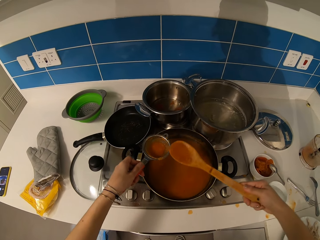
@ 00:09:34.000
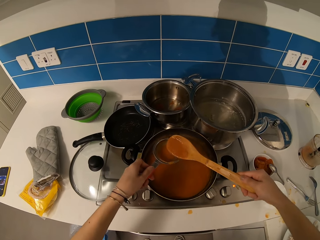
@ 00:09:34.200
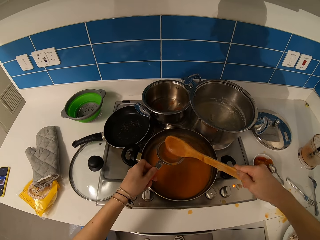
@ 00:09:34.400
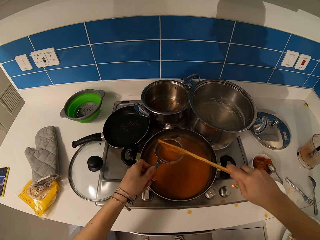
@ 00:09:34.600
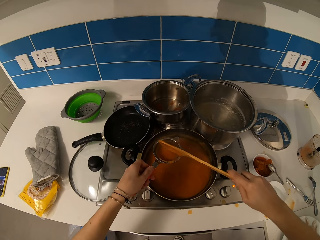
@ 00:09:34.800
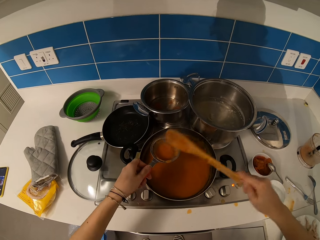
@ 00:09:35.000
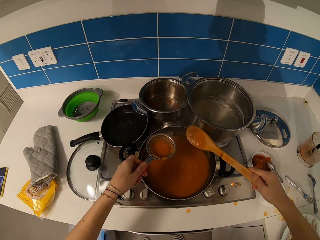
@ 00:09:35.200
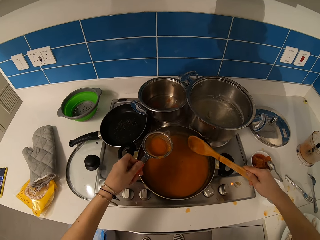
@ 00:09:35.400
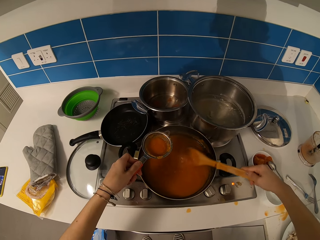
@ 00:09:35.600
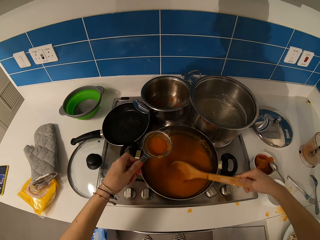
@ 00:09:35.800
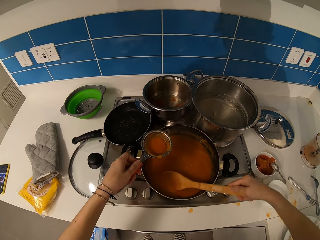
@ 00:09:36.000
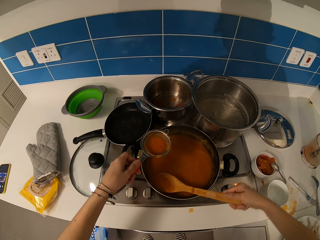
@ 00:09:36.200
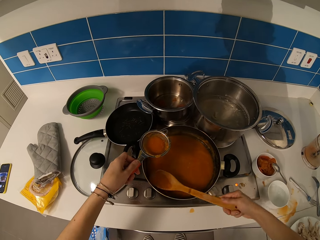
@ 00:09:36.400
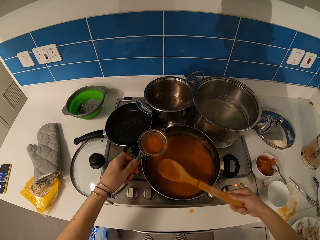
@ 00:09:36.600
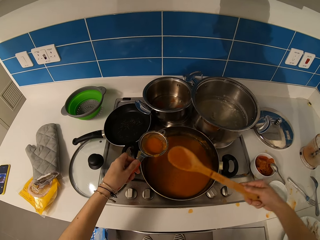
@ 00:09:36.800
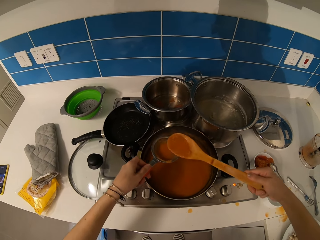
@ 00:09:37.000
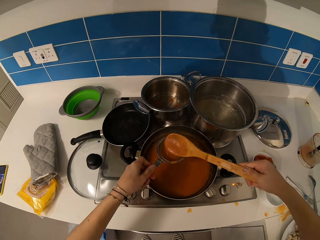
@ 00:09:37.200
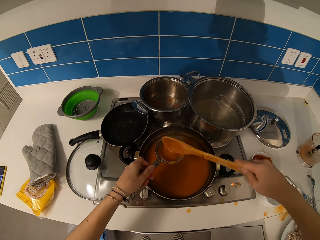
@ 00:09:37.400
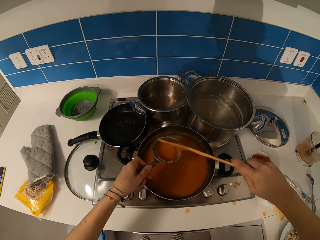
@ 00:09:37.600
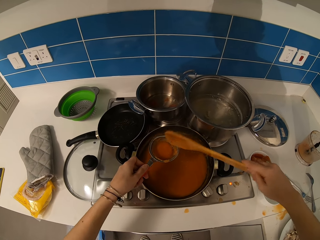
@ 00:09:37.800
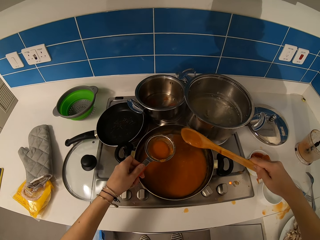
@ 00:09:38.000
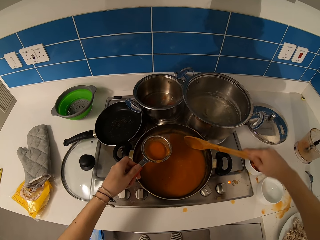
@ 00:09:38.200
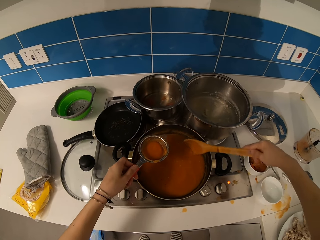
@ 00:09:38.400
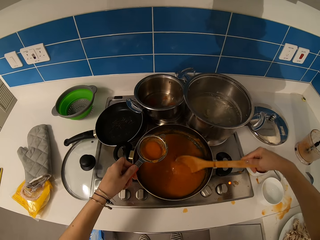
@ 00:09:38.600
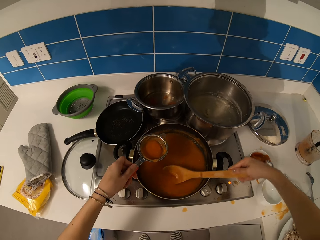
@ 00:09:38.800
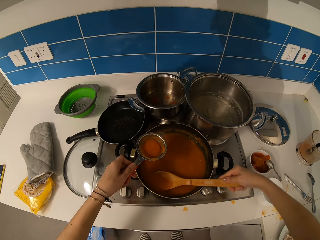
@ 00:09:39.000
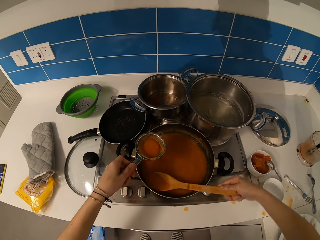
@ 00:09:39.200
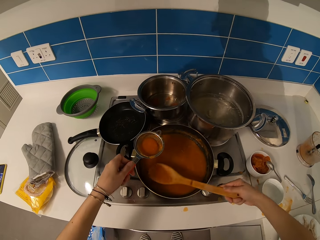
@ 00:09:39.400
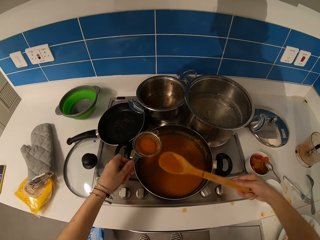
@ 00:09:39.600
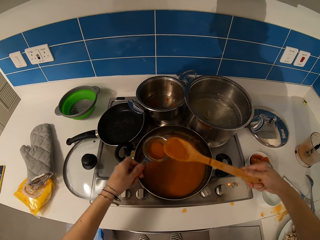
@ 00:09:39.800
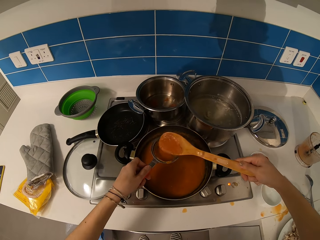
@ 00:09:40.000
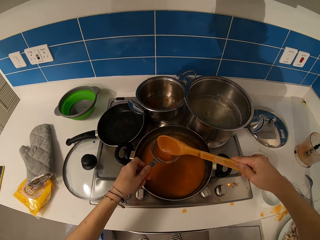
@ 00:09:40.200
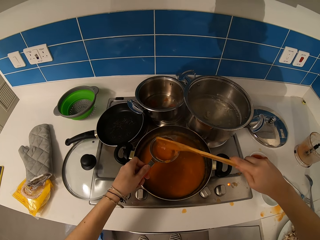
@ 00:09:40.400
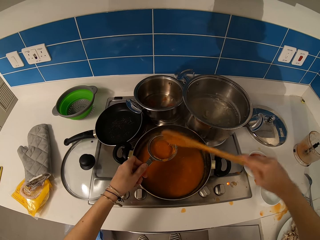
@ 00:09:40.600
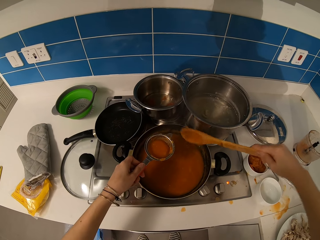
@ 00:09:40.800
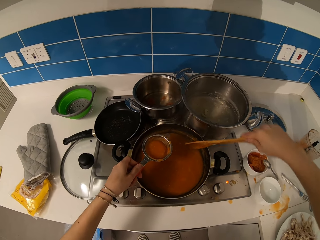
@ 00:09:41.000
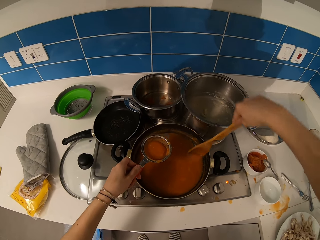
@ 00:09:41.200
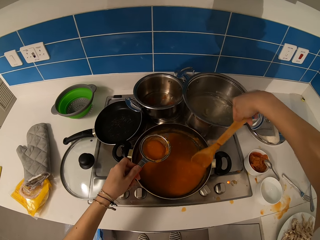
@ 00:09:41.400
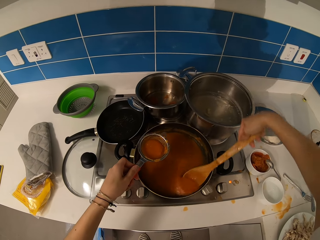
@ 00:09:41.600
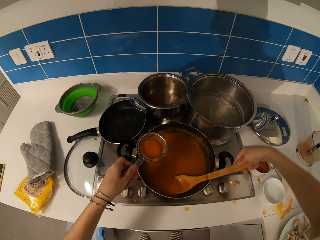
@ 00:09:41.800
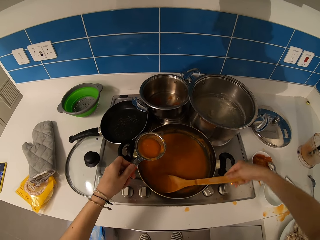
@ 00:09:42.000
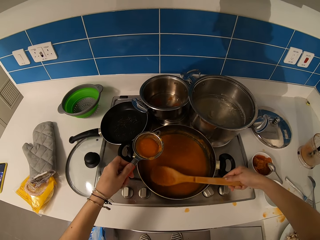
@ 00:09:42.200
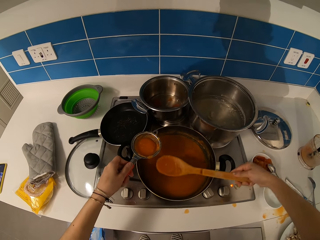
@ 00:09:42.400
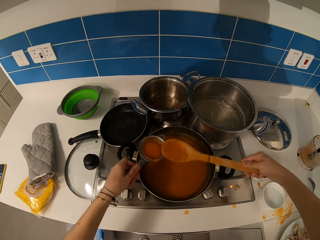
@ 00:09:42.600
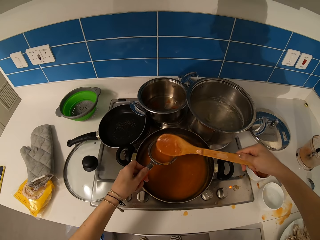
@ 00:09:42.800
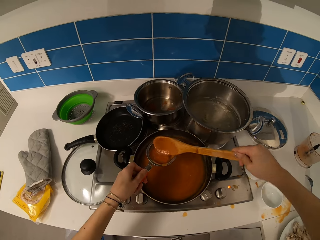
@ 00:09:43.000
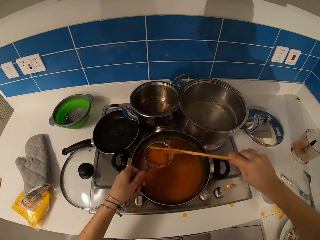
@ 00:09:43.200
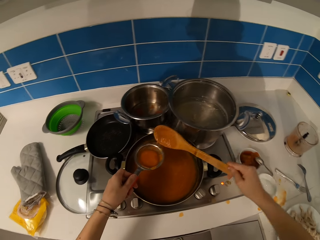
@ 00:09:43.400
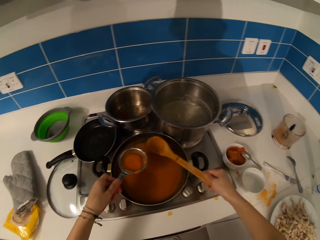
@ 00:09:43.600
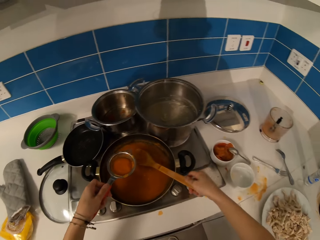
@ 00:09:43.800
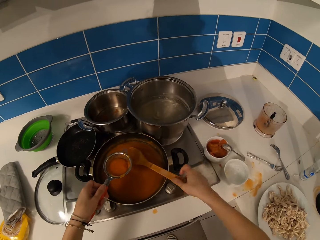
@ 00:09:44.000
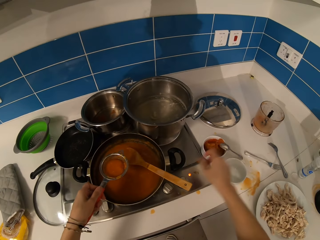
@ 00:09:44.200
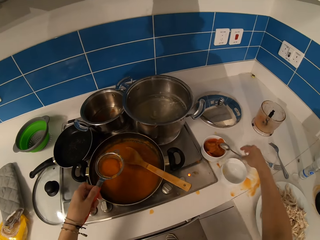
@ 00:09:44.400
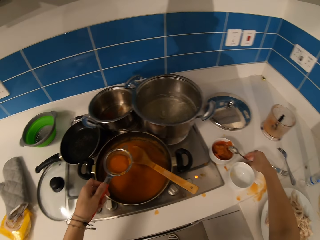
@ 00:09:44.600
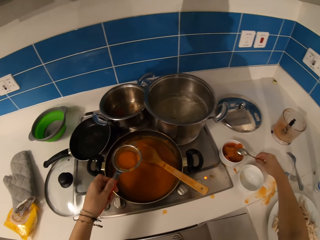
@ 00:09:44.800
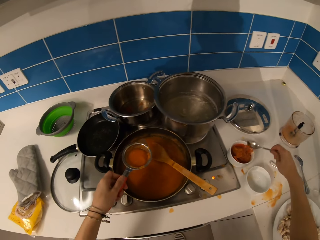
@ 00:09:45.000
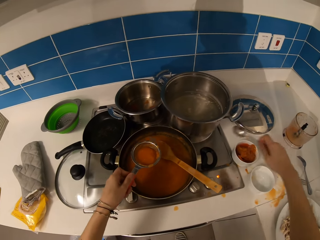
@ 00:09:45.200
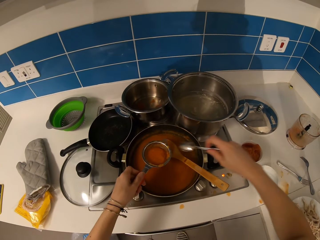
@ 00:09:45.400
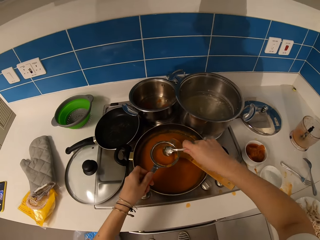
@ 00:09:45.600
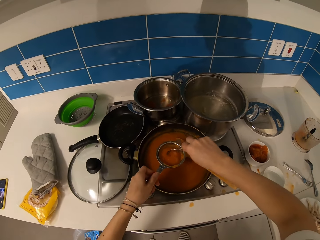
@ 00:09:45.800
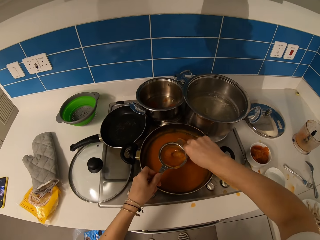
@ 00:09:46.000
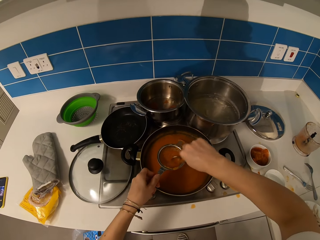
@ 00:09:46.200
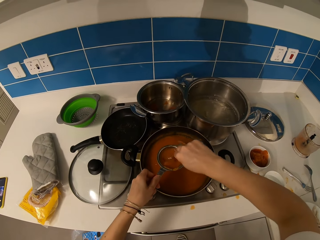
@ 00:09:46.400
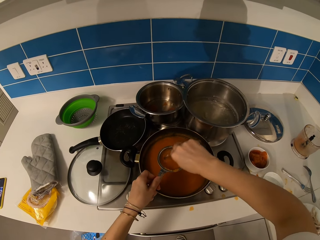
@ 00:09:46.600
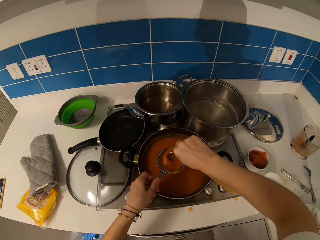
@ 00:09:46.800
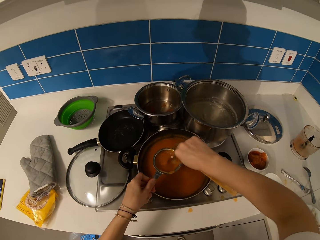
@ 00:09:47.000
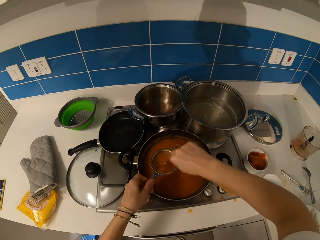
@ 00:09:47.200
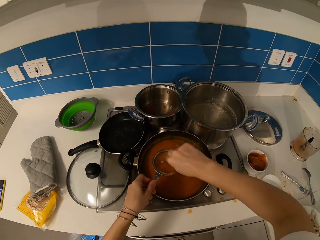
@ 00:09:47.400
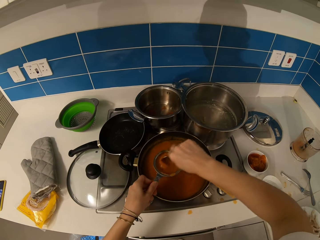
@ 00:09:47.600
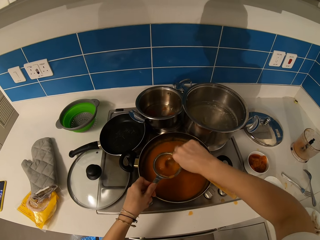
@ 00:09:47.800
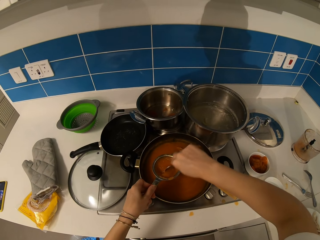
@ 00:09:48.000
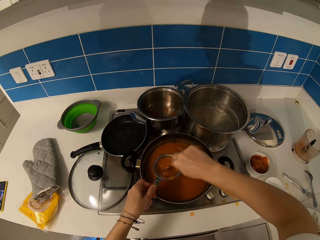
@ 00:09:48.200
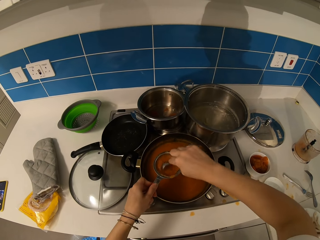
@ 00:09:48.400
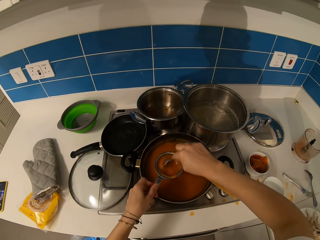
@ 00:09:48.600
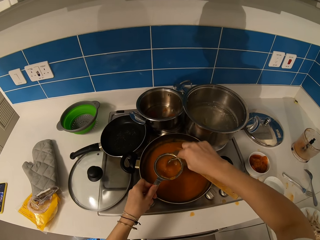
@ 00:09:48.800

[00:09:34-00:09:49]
The camera wearer puts soup in a sieve. They scoop the soup. They put the soup in the sieve. They scoop the soup. They put the soup in the sieve. They scoop the soup. They put the soup in the sieve. They put a spoon down. They take the spoon. They sieve the soup. They stir the stew with the spoon.

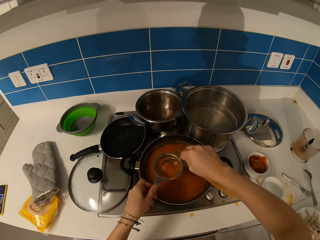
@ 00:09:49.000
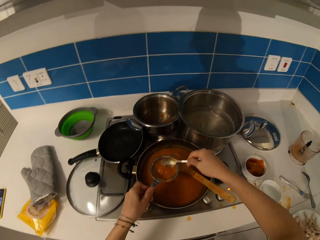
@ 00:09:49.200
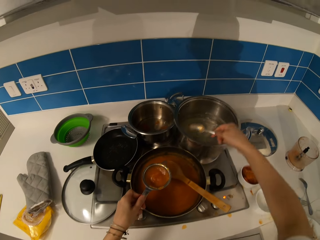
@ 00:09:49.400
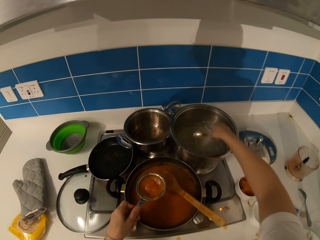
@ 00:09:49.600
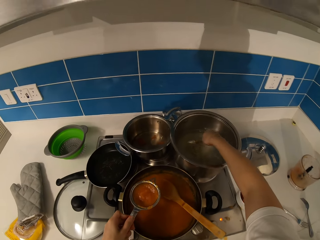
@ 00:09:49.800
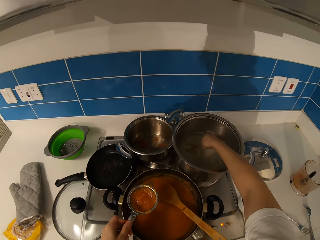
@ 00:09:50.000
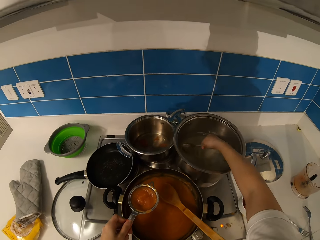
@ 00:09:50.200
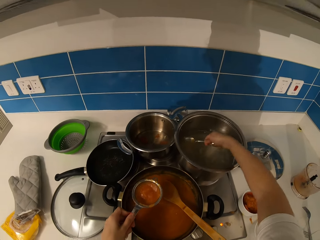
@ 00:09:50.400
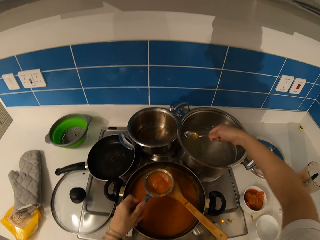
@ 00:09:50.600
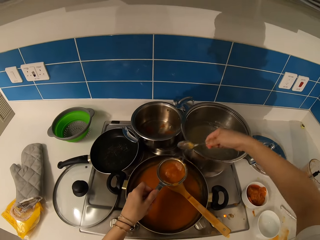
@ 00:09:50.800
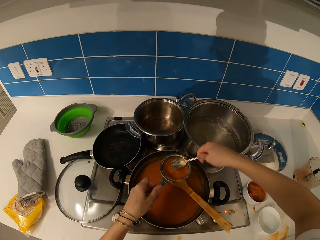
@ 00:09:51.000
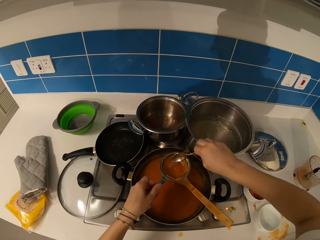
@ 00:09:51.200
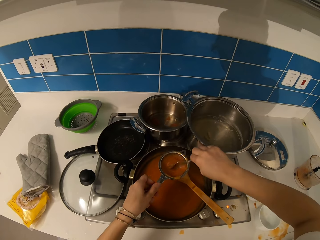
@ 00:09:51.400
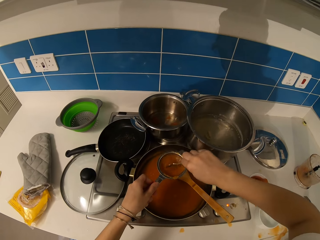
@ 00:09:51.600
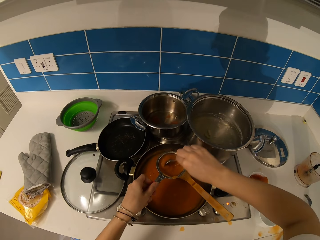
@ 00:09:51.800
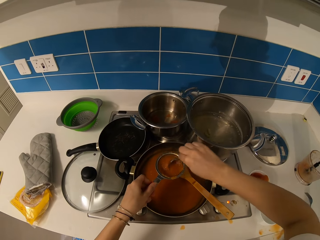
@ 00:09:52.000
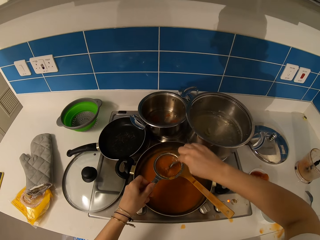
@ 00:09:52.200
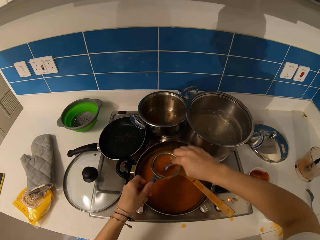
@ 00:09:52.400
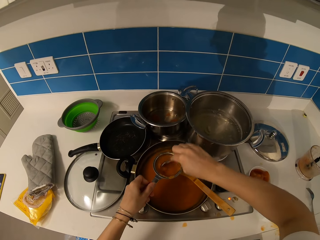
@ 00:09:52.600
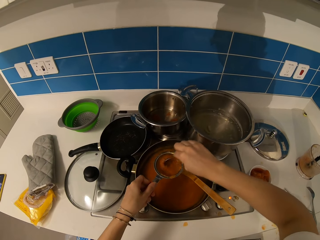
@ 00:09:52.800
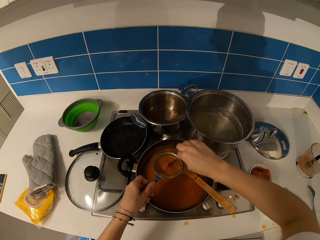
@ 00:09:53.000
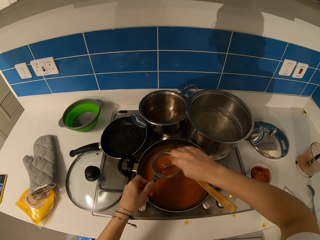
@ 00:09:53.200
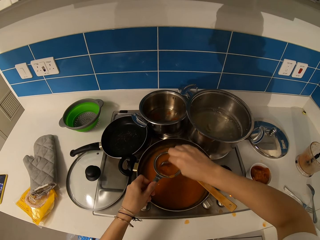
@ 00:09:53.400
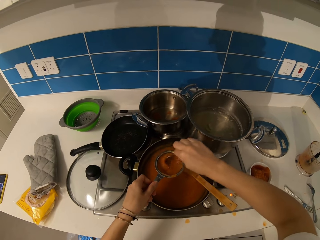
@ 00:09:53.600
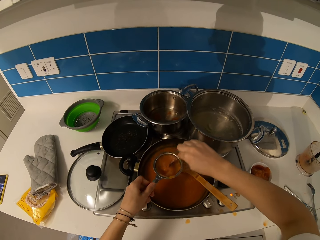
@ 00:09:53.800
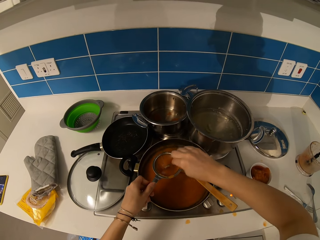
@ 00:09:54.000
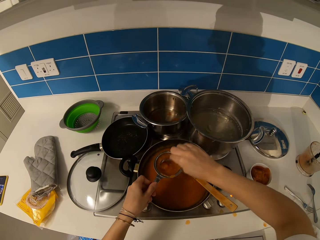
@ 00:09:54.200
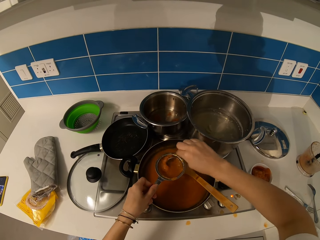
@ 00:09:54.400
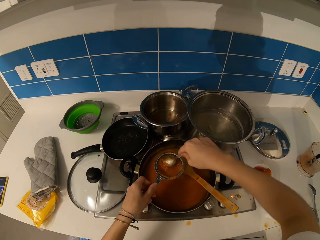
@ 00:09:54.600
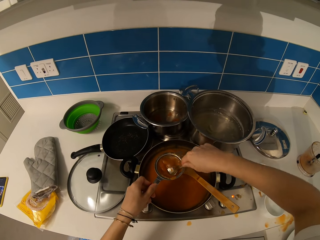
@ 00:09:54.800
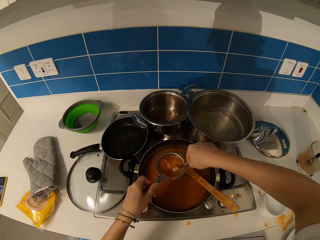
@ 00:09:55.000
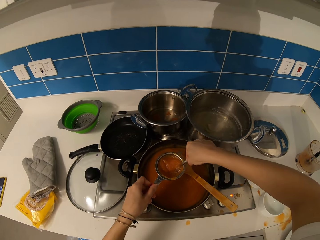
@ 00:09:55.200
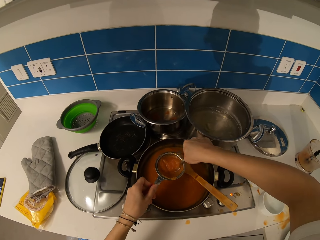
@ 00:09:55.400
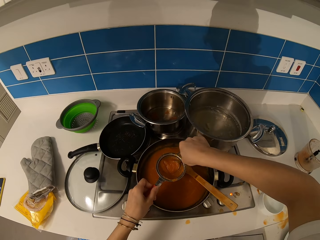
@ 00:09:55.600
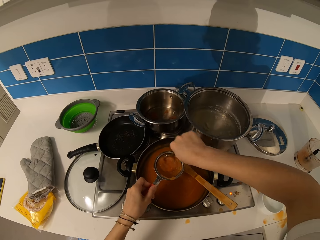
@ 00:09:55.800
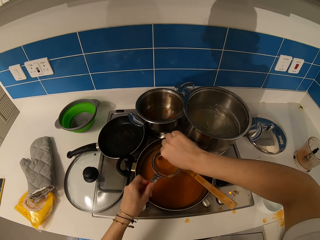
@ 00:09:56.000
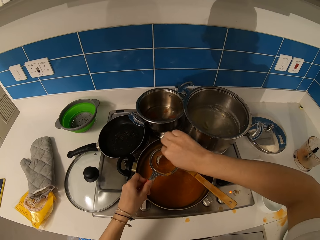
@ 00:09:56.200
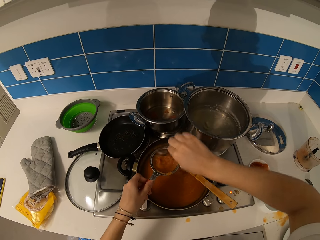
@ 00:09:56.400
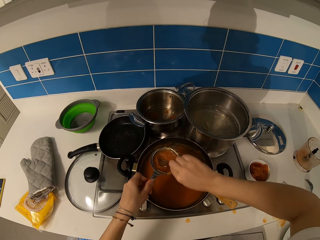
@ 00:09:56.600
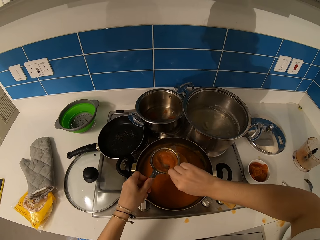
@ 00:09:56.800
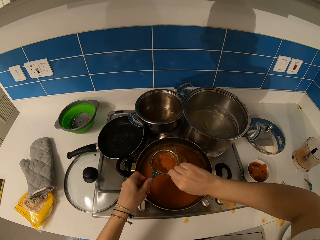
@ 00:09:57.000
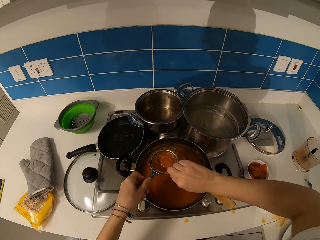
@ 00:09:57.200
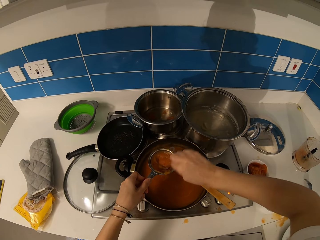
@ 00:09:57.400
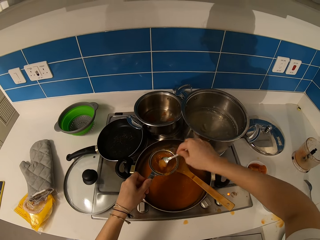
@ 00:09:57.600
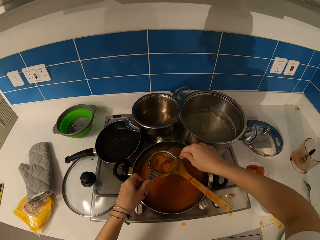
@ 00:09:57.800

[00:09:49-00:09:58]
The camera wearer scoops water with a spoon. They put the water in the sieve. They sieve the soup. They stir the stew with the spoon.
